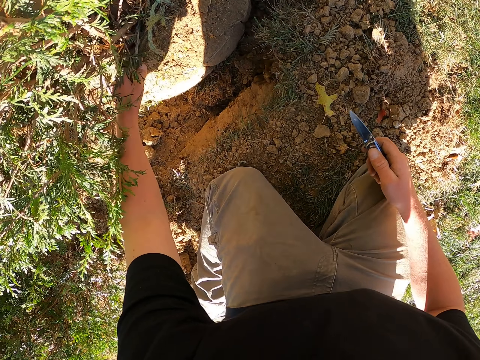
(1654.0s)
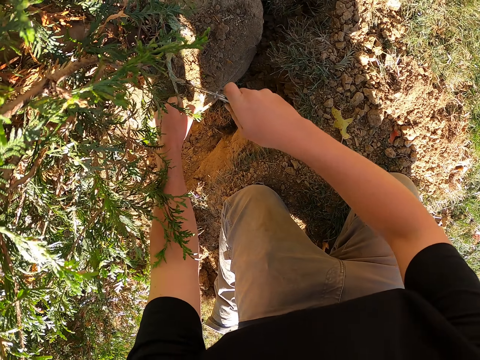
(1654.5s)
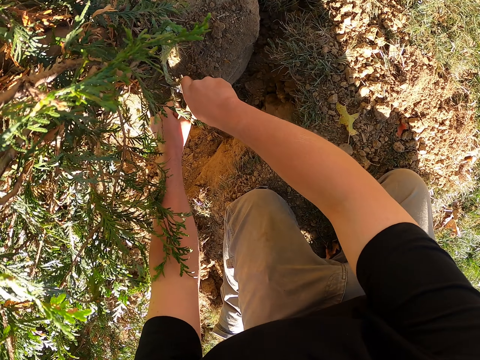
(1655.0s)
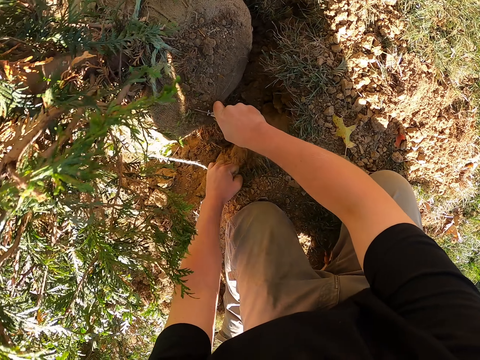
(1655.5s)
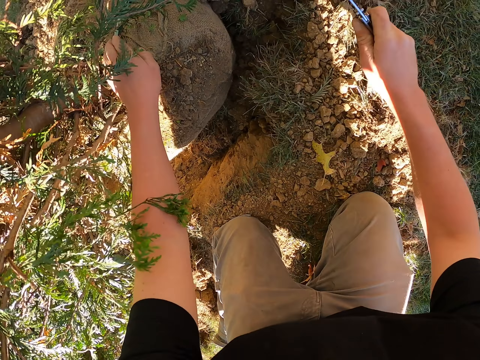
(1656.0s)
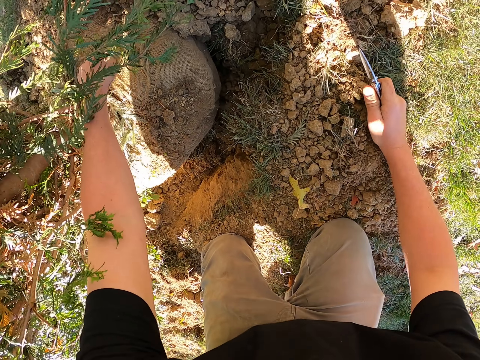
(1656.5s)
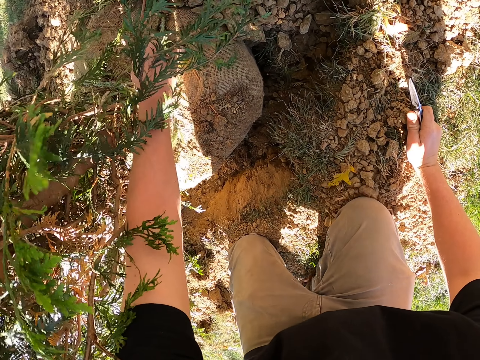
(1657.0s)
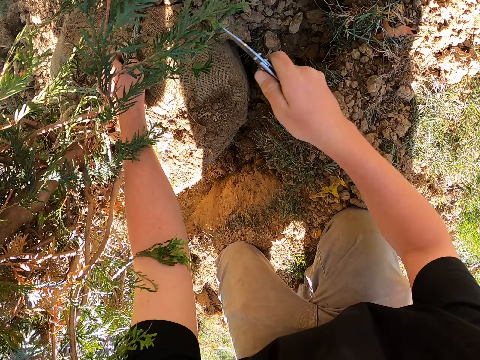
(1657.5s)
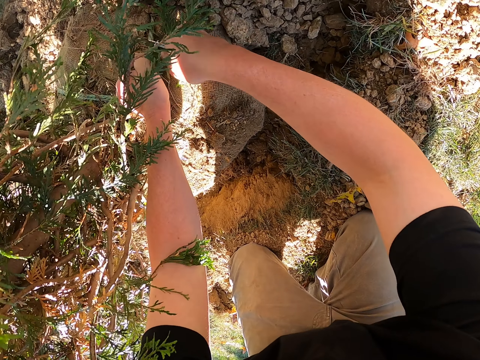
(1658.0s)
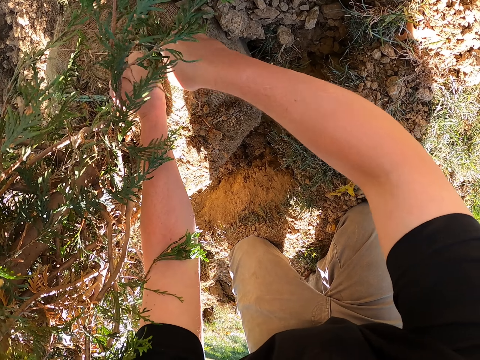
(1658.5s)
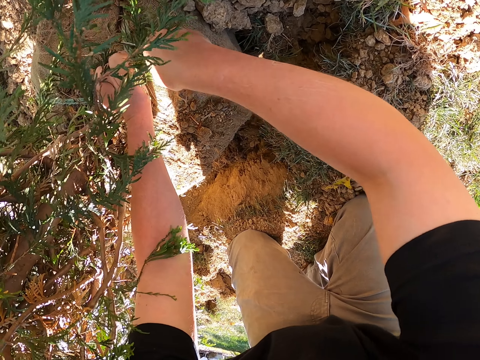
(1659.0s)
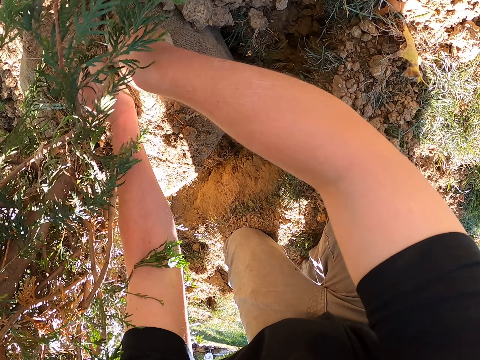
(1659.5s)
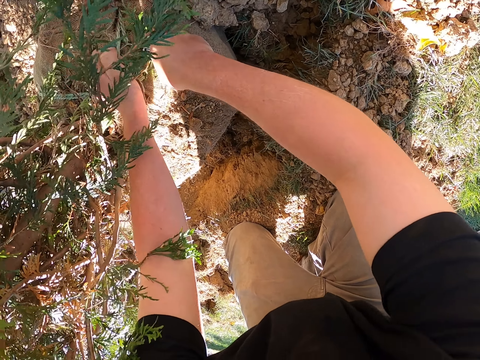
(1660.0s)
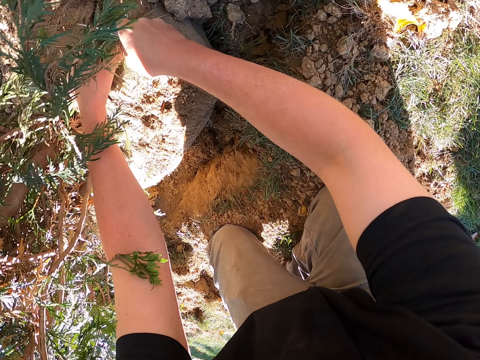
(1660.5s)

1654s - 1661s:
The camera wearer is using a knife to cut the sack covering the tree.

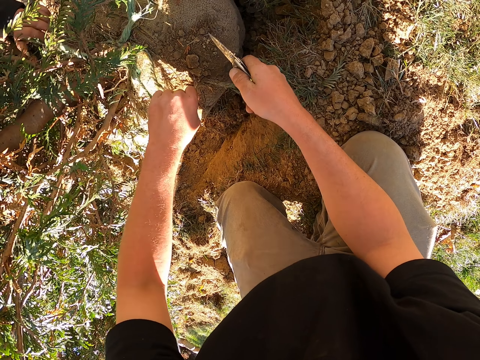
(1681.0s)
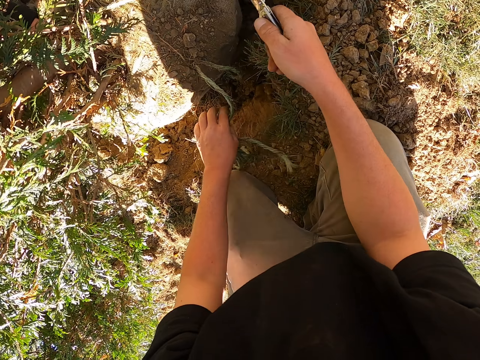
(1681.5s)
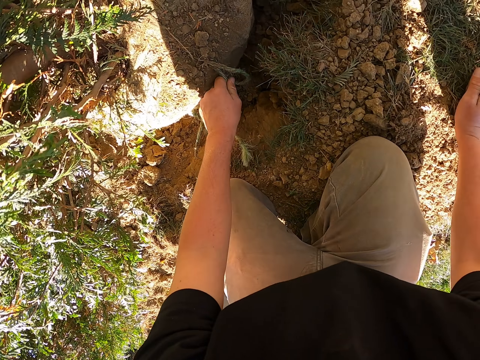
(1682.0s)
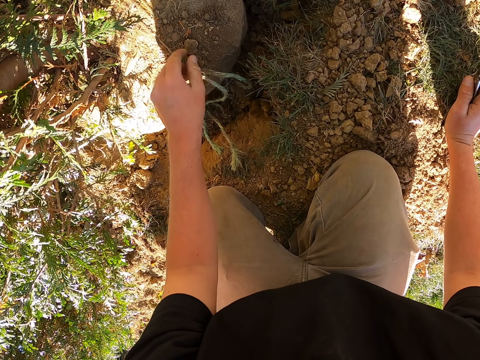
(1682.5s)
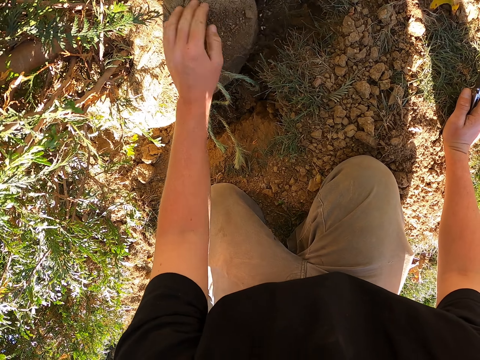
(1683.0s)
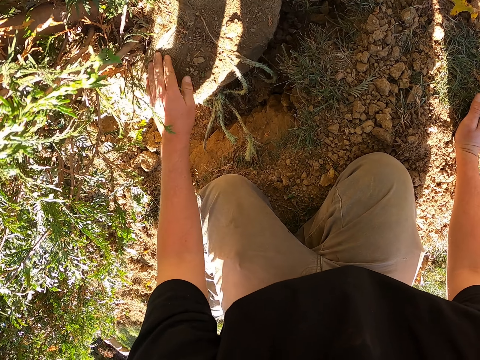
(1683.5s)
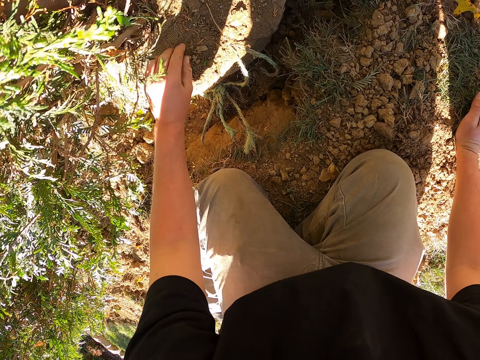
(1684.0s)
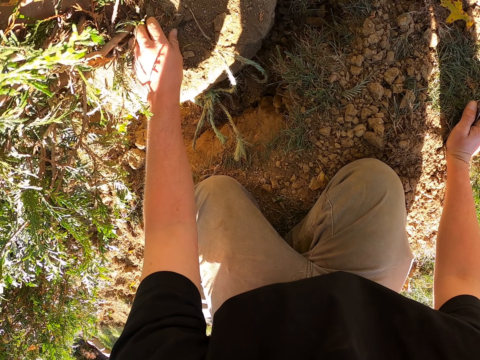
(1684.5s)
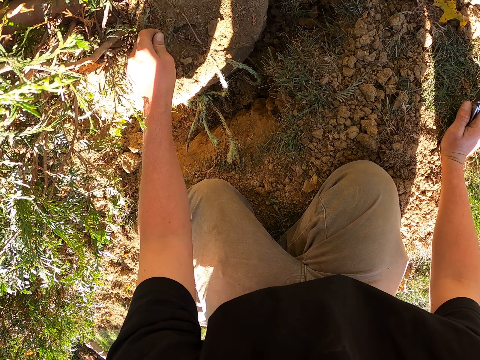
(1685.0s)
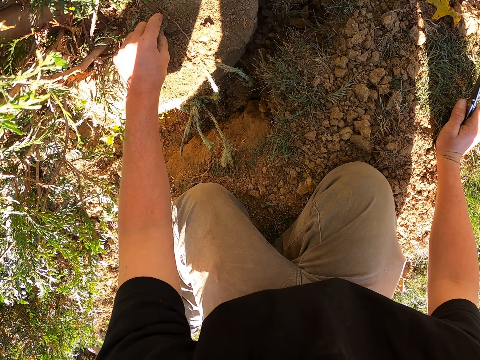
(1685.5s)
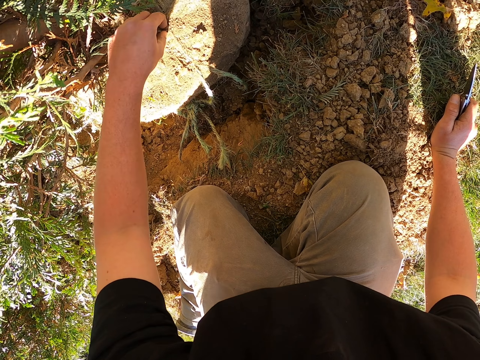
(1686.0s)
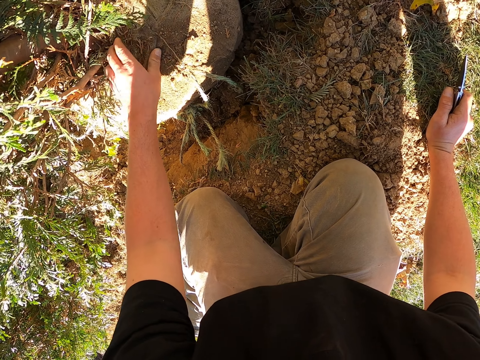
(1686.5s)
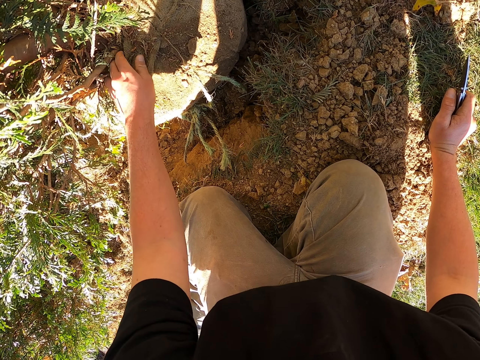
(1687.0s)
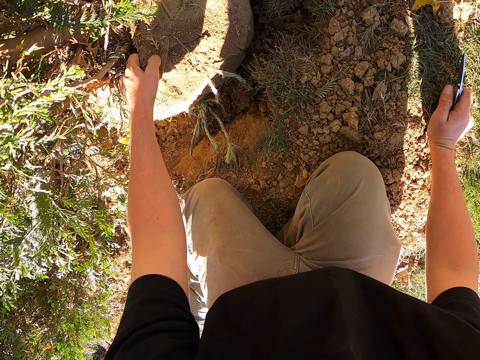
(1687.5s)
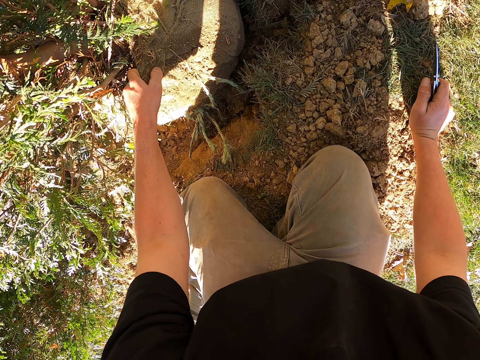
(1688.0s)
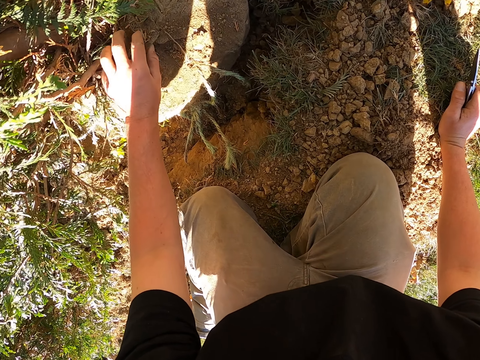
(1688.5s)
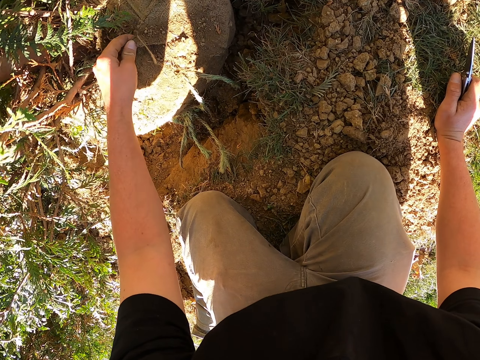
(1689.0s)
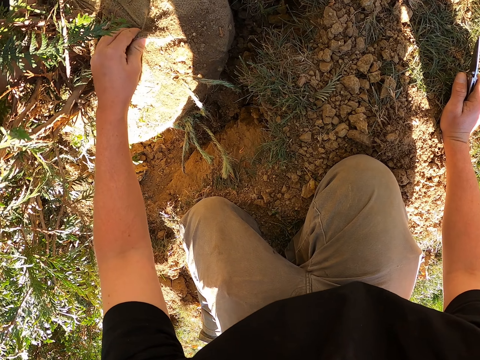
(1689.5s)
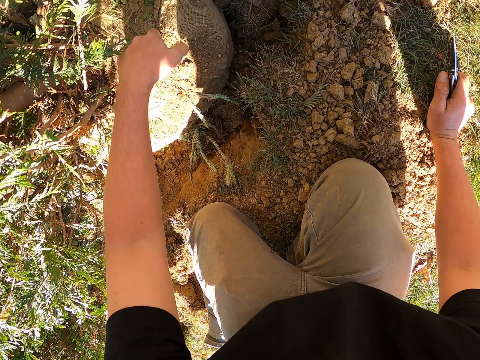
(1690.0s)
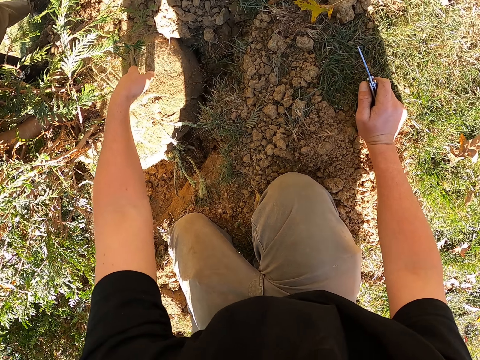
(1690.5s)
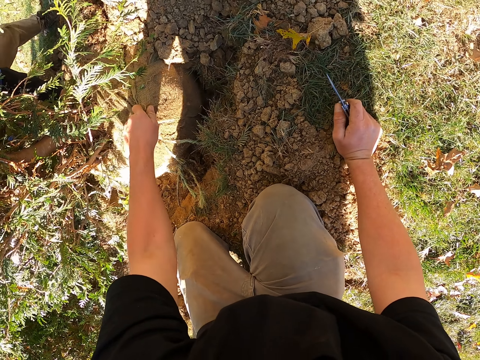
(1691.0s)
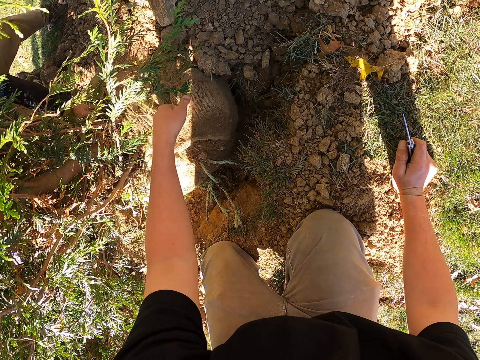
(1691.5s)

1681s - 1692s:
The camera wearer wipes the sack with his hand. He is trying to remove the sack that's covering the tree. He pulls the sack.

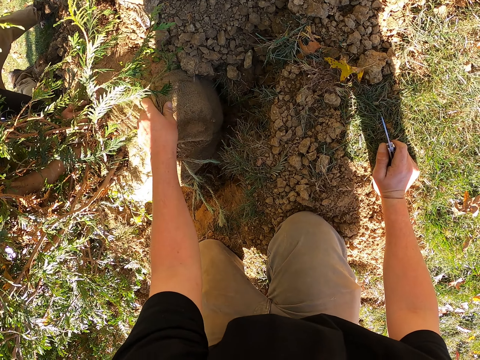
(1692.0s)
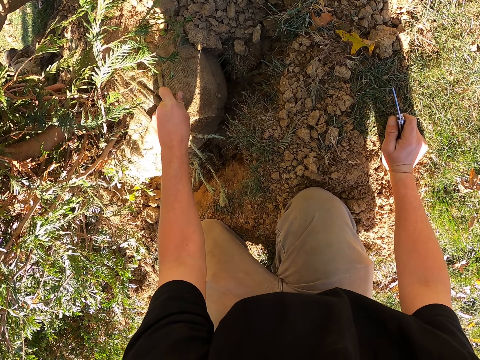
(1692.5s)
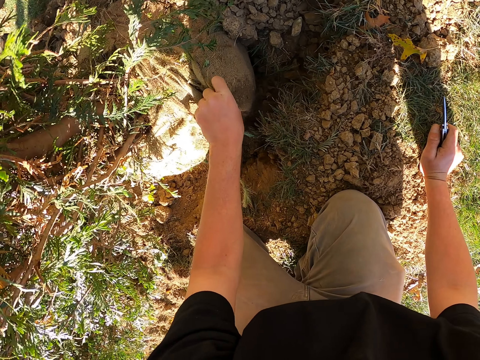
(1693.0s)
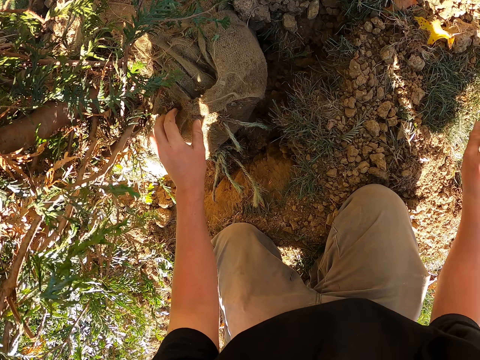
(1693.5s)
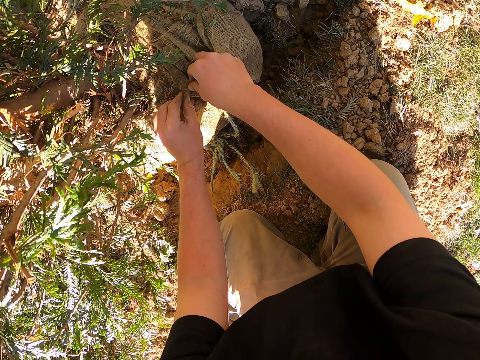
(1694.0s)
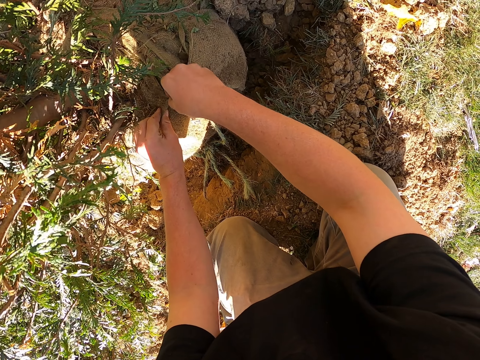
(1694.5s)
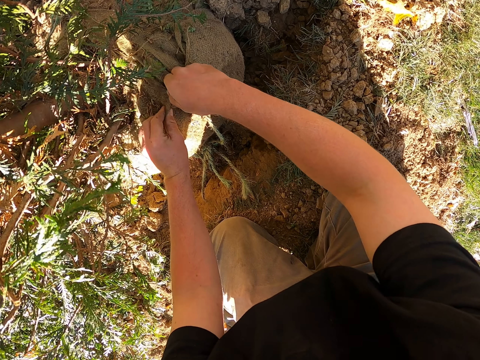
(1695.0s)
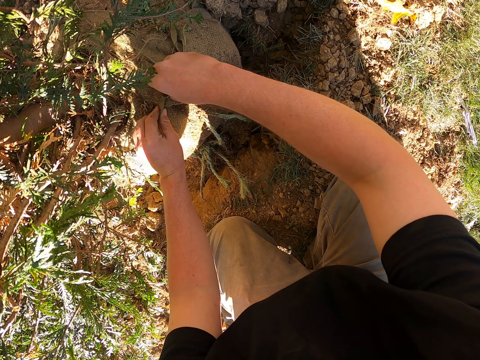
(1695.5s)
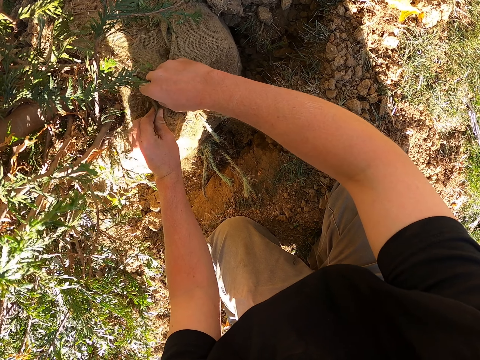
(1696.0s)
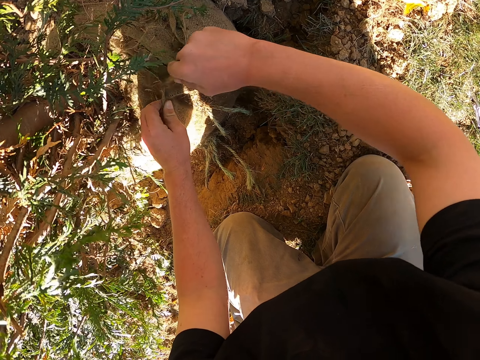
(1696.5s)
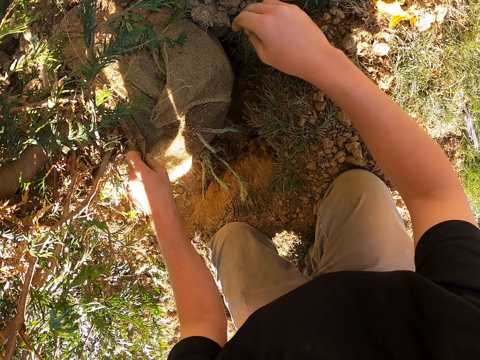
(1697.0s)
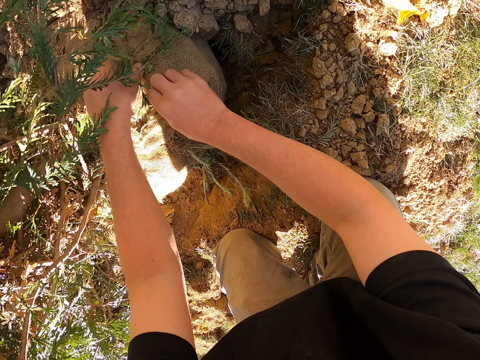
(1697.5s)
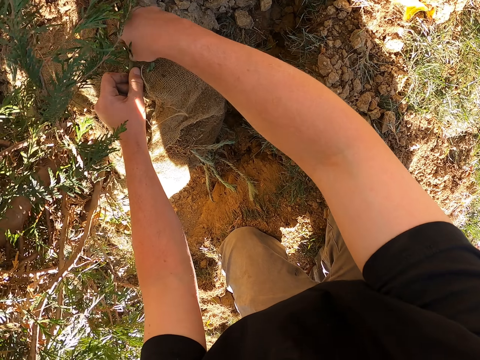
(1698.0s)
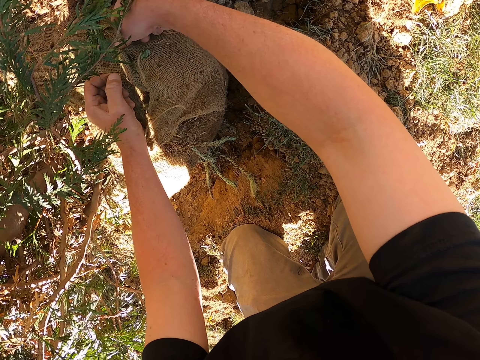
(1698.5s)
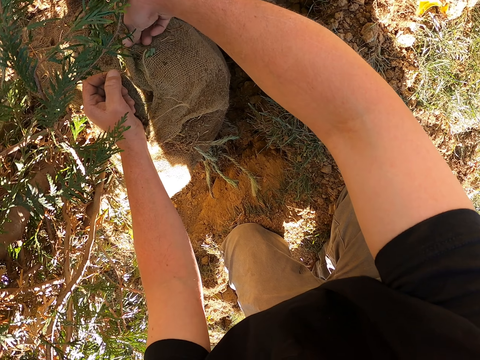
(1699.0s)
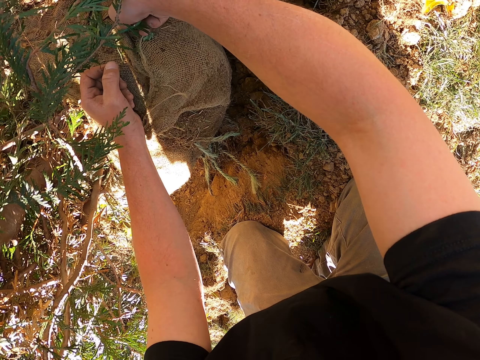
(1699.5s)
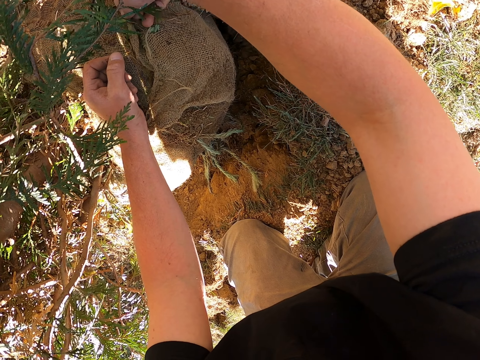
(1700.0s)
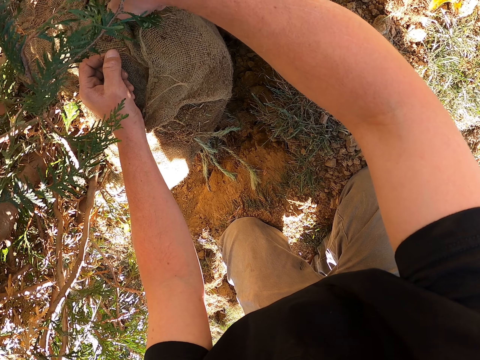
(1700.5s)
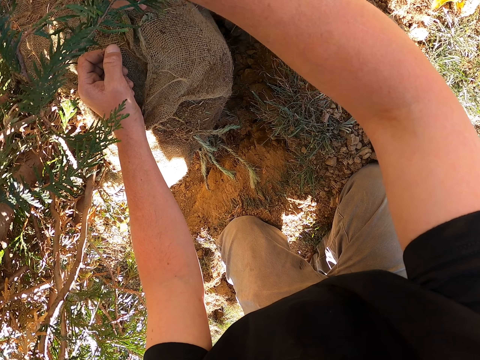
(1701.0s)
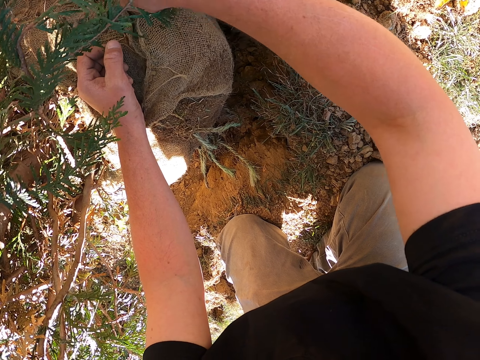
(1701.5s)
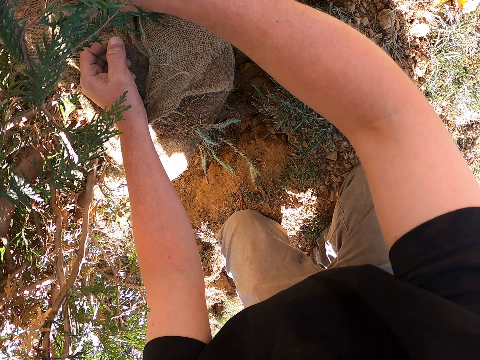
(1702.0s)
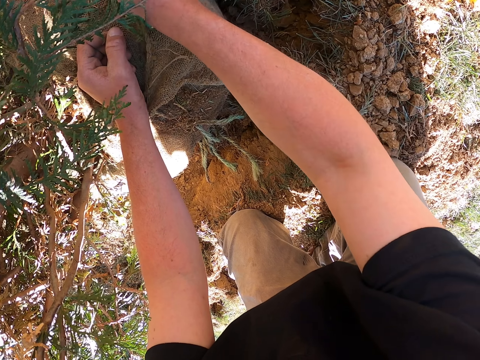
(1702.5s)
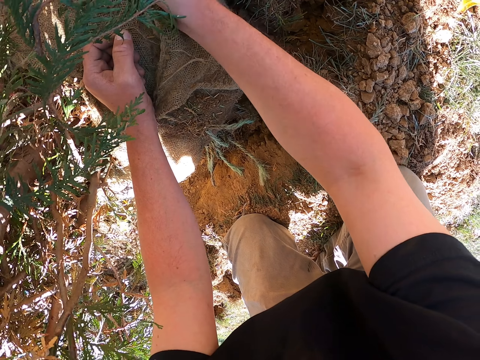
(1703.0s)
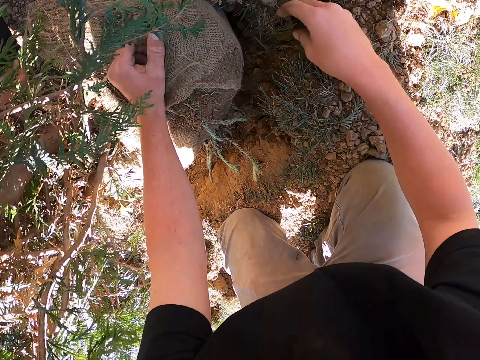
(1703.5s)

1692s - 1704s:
The camera wearer puts down the knife. They open the sack.
